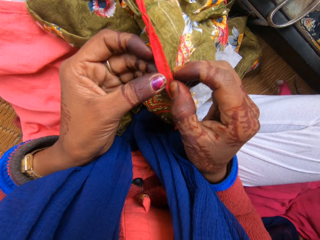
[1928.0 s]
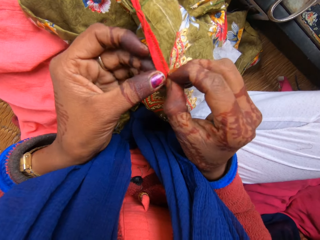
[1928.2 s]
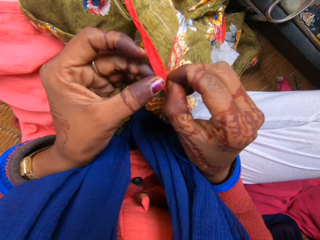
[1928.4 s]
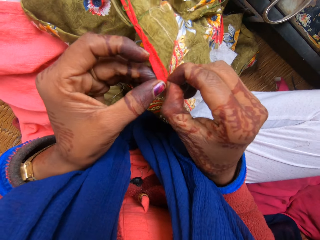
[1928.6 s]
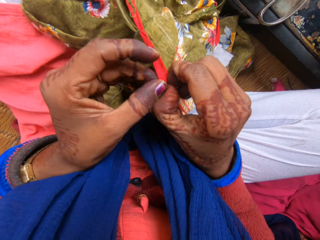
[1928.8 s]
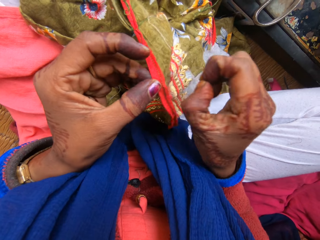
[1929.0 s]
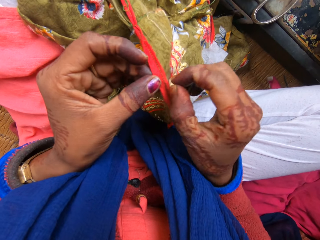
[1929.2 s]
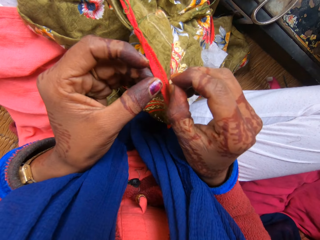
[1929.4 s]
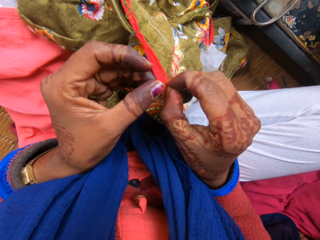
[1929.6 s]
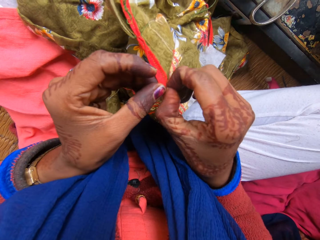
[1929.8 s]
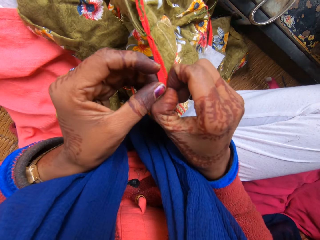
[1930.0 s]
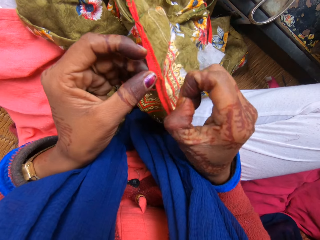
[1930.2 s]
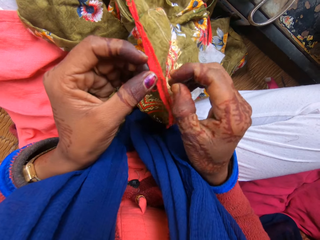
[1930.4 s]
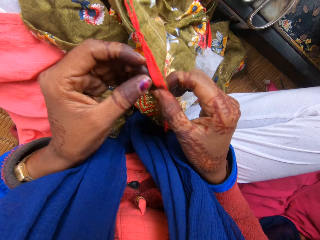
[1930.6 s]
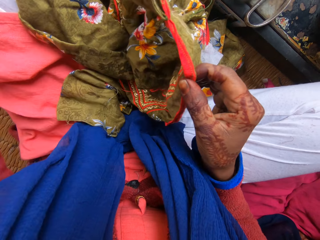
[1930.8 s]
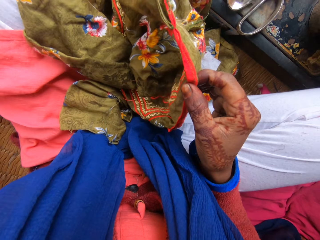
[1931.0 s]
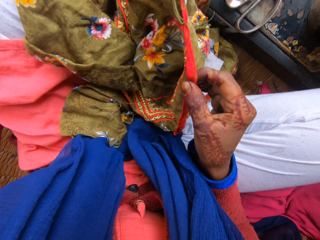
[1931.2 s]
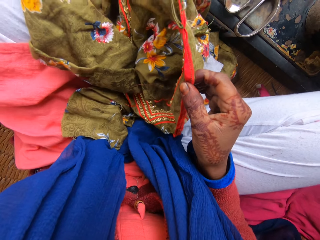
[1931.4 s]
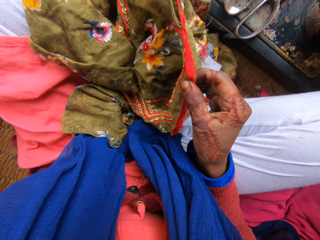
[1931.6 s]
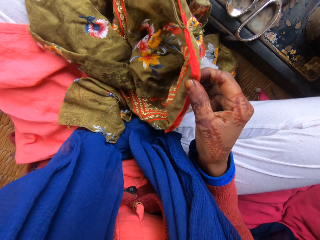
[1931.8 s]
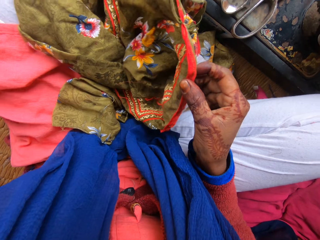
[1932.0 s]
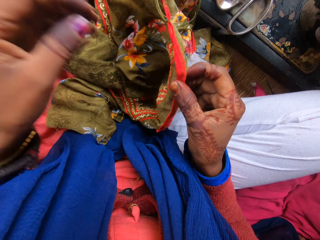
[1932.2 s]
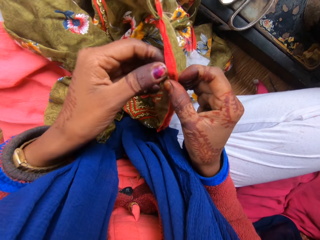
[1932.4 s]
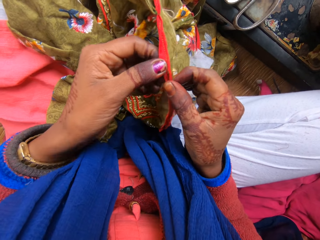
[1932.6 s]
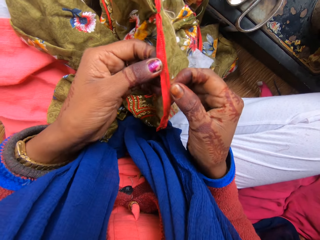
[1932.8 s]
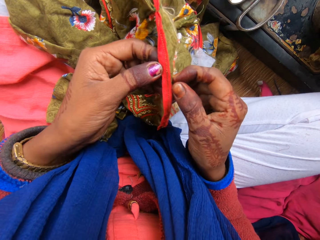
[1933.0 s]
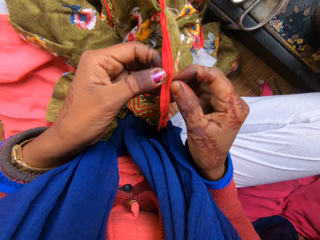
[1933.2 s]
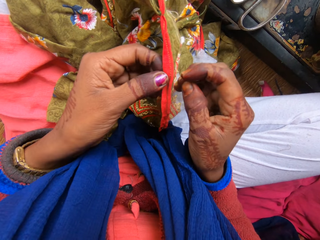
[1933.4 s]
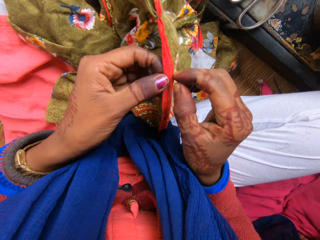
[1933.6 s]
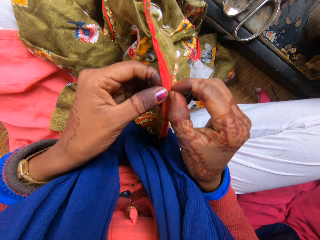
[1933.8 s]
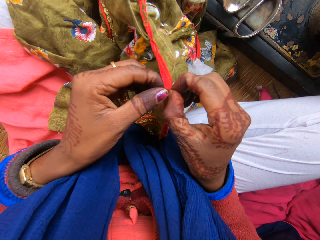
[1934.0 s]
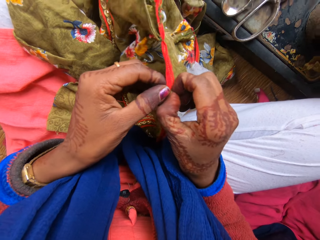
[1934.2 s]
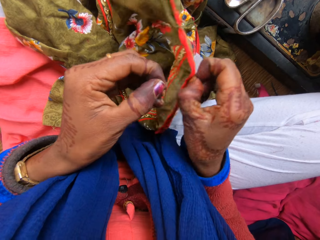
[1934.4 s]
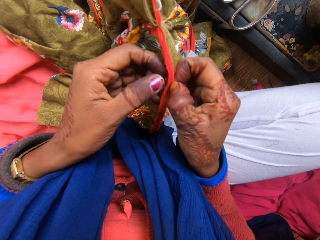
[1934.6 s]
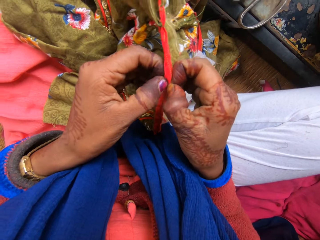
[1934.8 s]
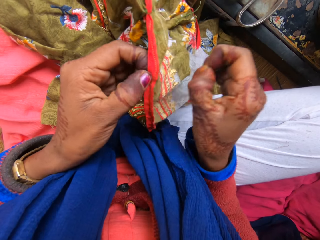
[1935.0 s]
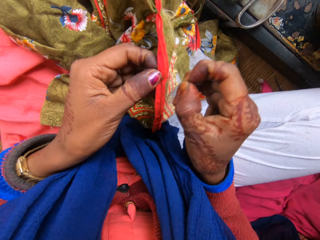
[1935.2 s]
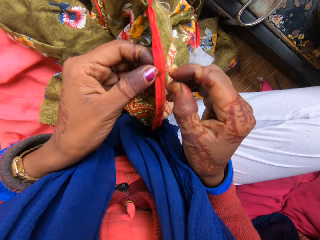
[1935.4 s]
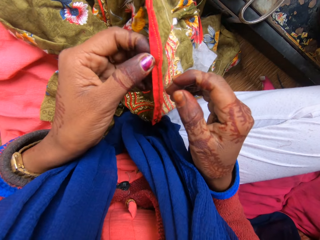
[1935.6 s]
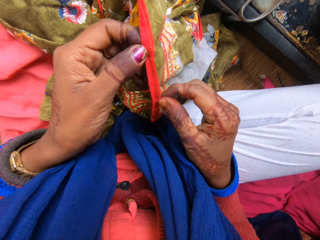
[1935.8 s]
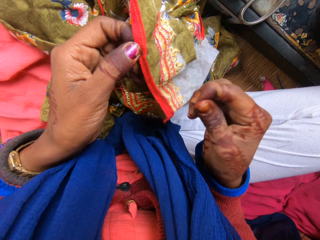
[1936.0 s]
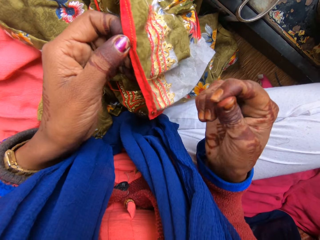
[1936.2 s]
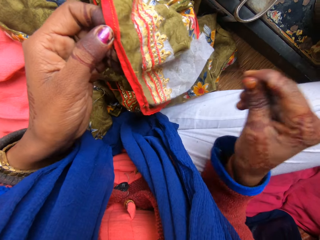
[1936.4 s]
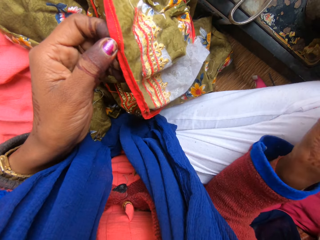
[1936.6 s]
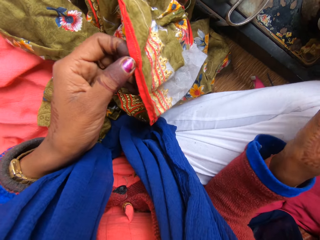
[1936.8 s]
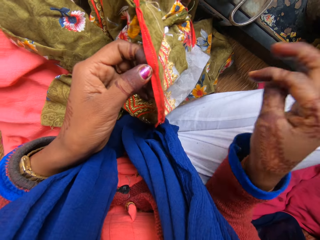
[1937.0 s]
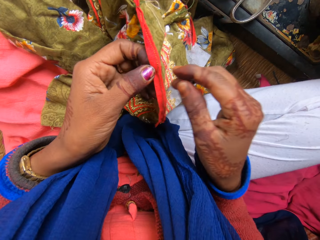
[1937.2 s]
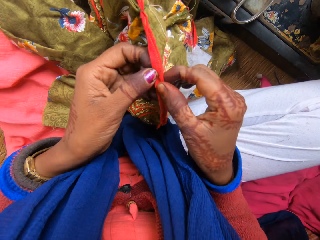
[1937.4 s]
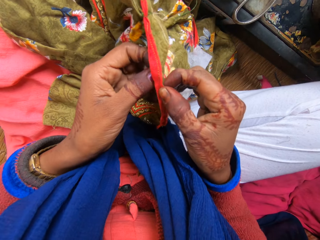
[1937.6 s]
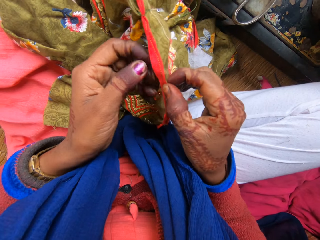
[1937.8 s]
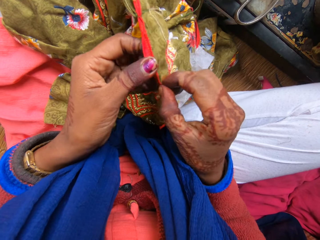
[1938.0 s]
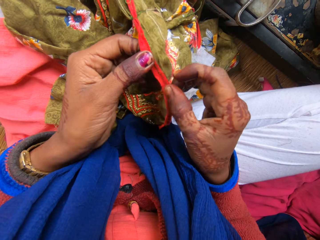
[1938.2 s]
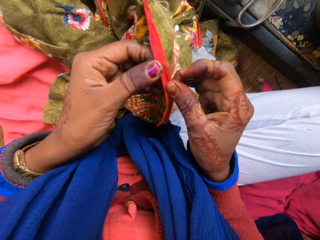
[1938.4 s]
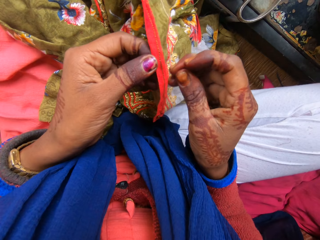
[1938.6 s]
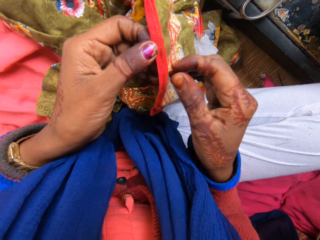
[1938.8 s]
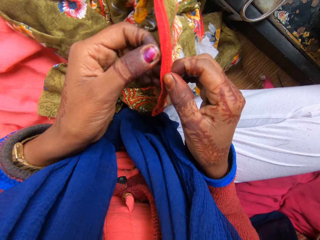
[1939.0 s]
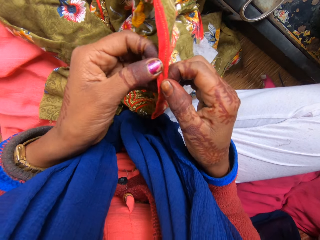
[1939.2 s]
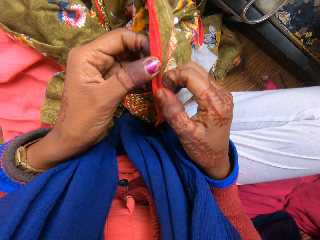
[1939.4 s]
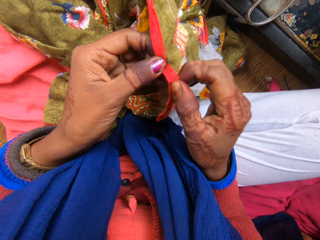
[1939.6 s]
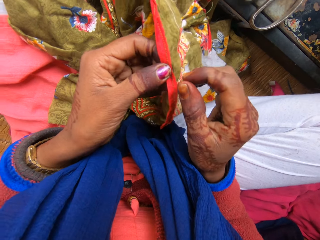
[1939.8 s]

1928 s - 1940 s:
The camera wearer raises her left hand. She touches her leg. She works on the cloth with both hands. She removes pieces of thread from the piece of fabric in her hand.

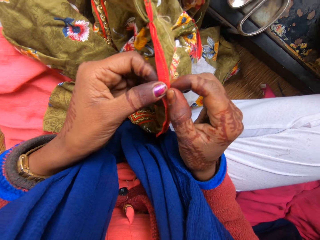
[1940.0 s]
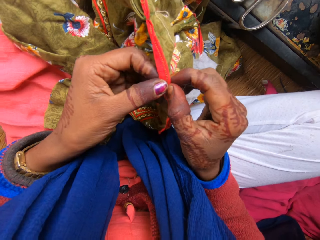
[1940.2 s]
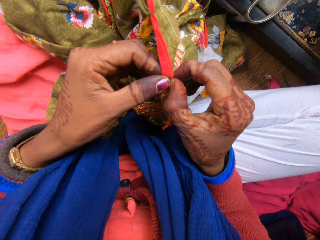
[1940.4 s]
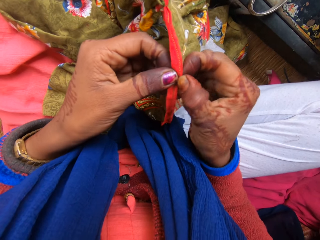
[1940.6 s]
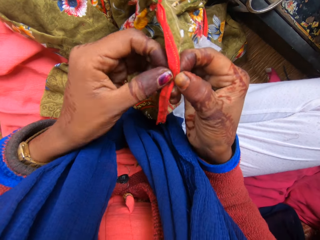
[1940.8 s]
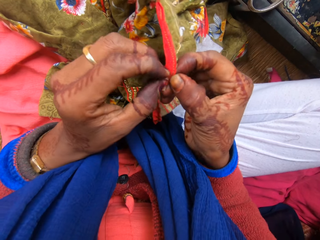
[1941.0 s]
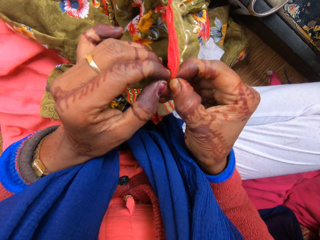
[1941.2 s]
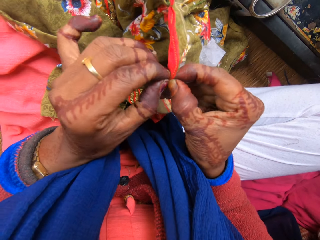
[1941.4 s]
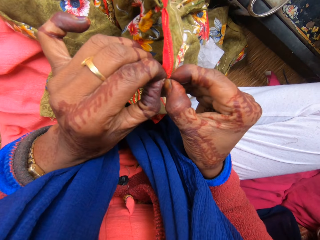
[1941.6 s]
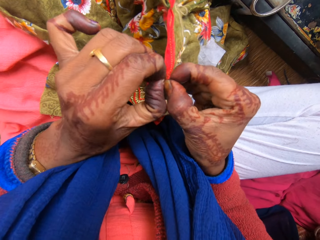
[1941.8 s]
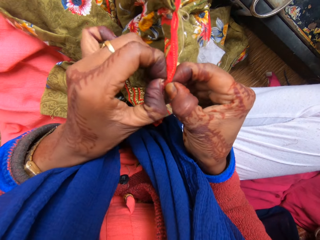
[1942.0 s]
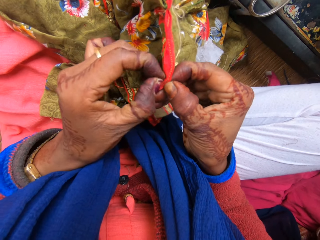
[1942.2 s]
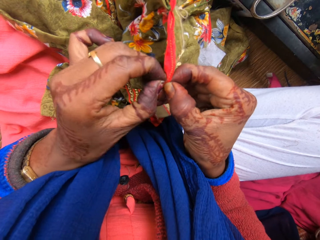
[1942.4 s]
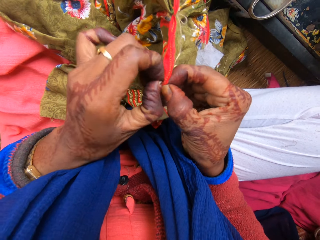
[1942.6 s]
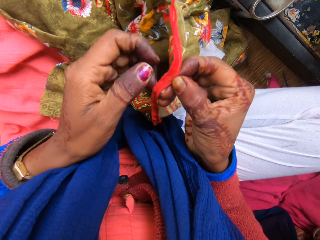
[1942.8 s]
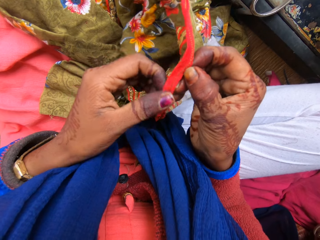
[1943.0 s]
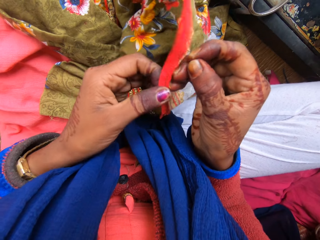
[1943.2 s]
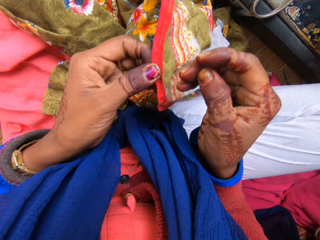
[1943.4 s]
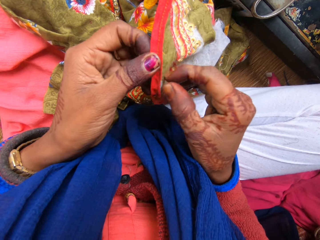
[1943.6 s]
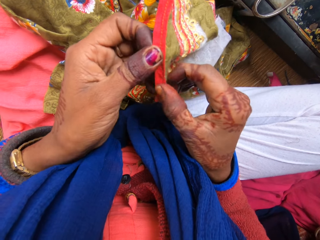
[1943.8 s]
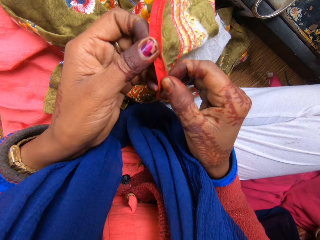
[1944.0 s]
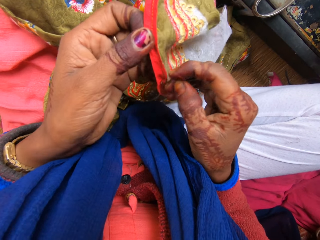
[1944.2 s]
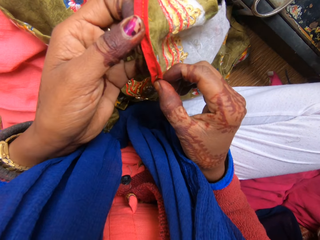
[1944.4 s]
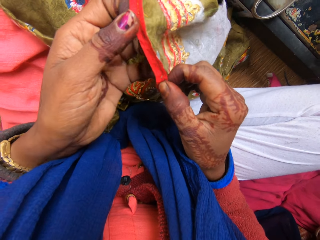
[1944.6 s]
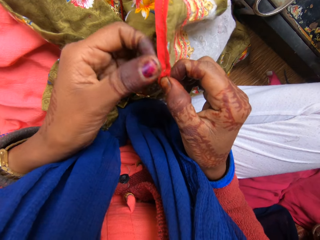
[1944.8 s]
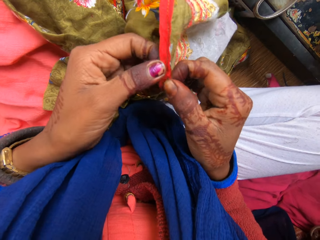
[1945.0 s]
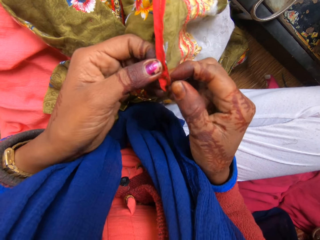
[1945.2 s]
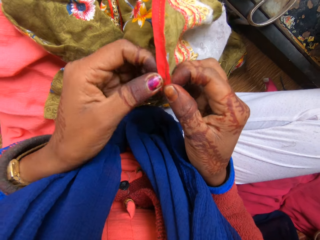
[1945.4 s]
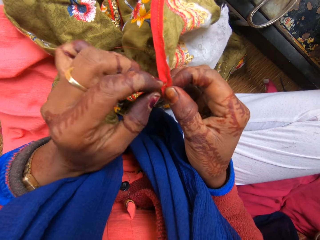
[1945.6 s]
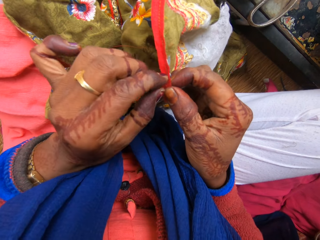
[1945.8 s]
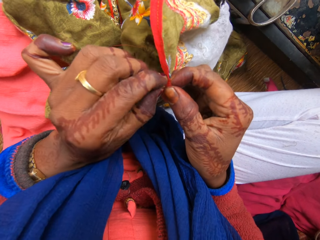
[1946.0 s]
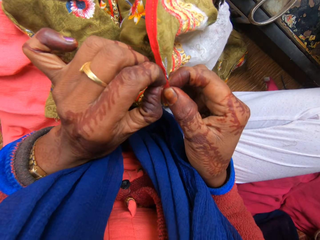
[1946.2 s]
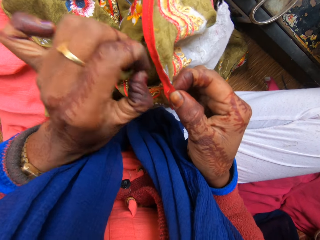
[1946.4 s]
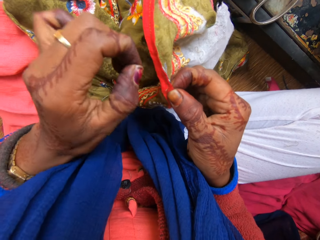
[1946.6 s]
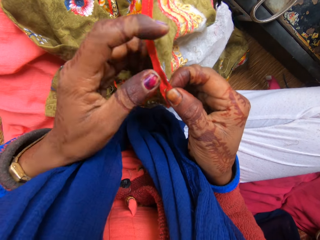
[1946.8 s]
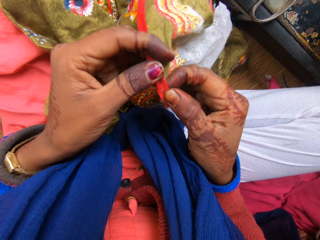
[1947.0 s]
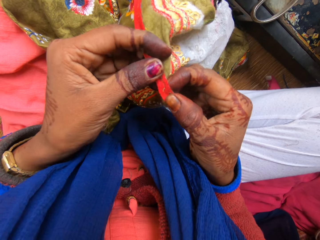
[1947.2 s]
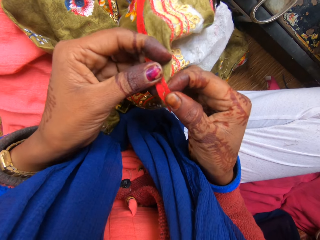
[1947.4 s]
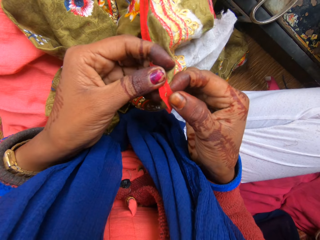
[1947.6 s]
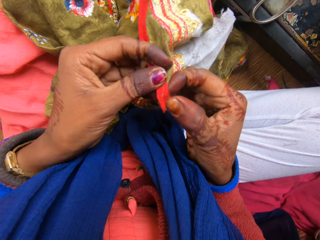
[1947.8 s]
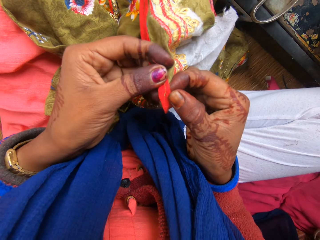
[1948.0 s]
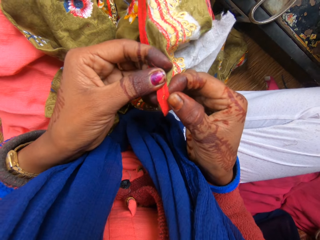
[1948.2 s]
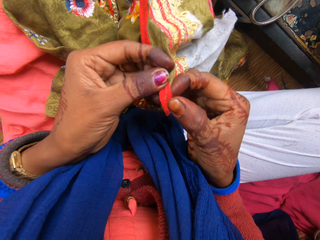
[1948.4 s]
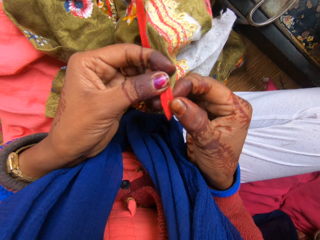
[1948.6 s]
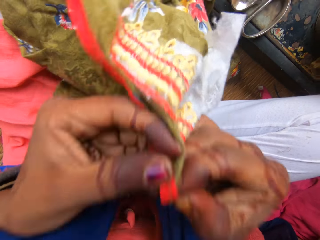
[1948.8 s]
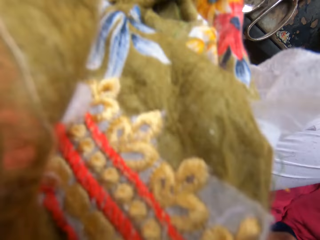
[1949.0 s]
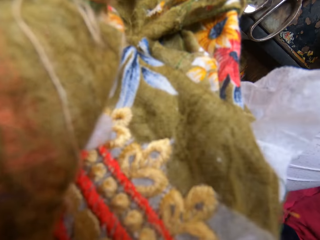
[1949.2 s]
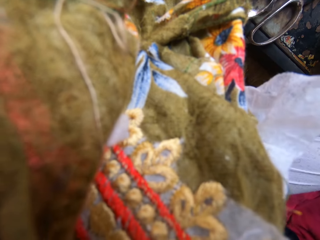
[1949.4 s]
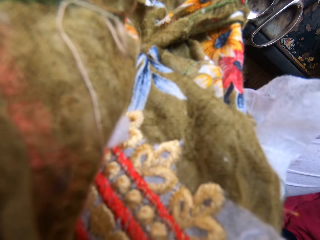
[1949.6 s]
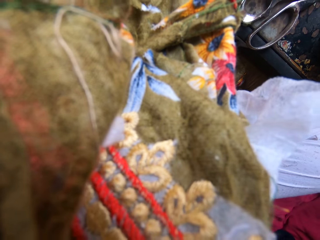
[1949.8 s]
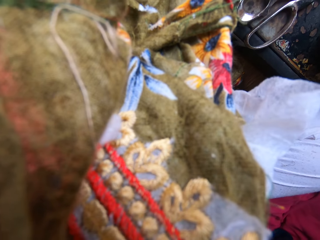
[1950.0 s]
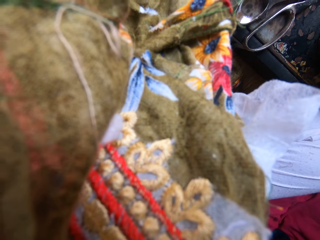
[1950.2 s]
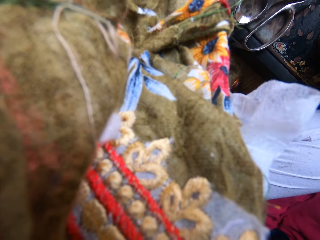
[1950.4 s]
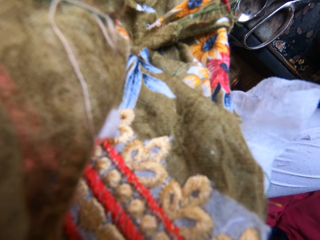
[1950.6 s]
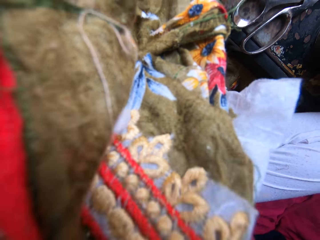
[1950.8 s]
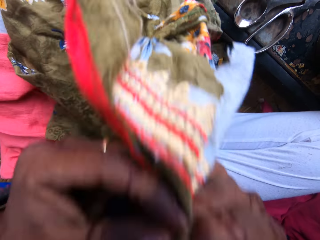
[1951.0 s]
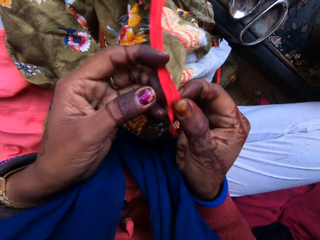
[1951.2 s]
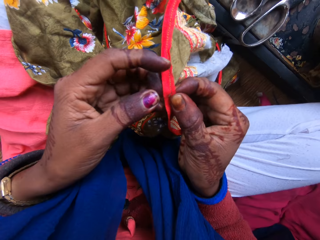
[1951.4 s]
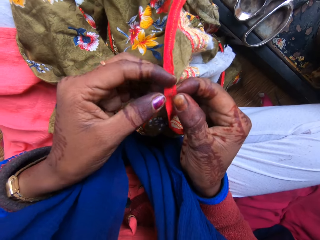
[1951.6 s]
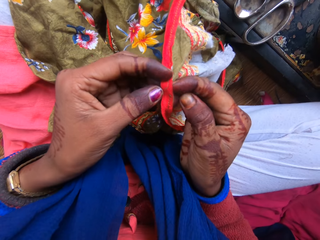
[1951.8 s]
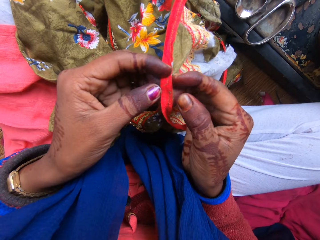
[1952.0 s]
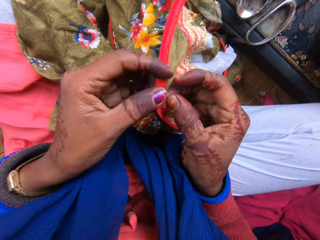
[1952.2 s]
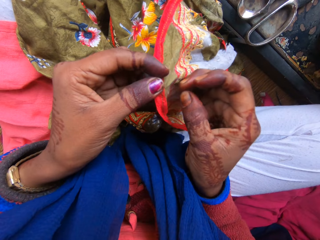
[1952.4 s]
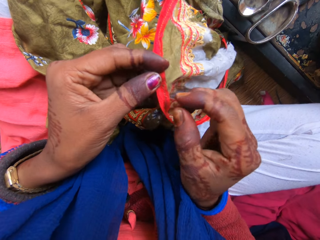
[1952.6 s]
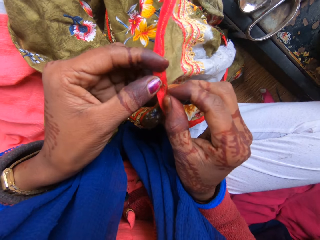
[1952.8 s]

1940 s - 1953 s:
The camera wearer raises the cloth with both hands. She removes pieces of thread from the piece of fabric in her teeth. She works on the cloth with both hands. She removes pieces of thread from the piece of fabric in her hand.
